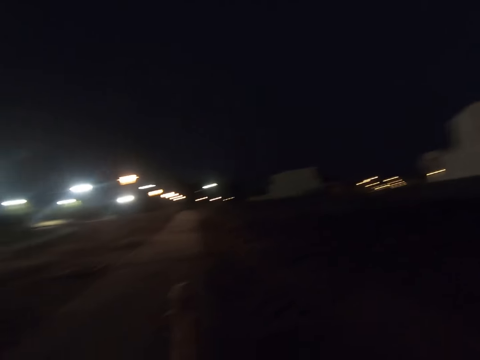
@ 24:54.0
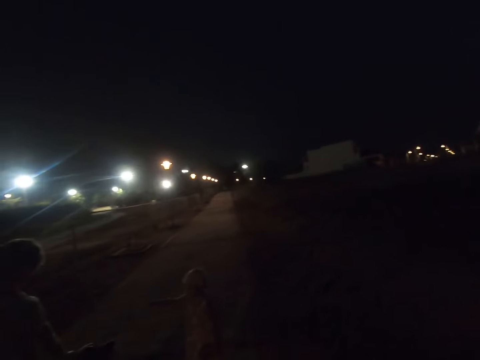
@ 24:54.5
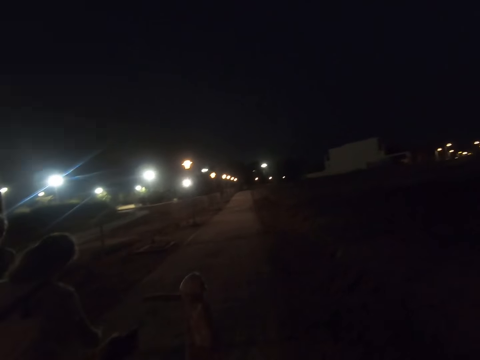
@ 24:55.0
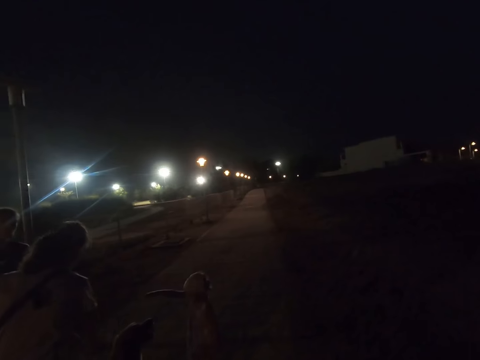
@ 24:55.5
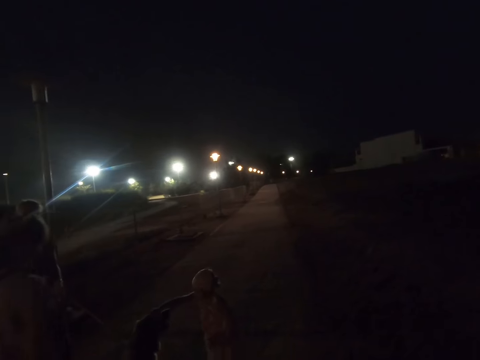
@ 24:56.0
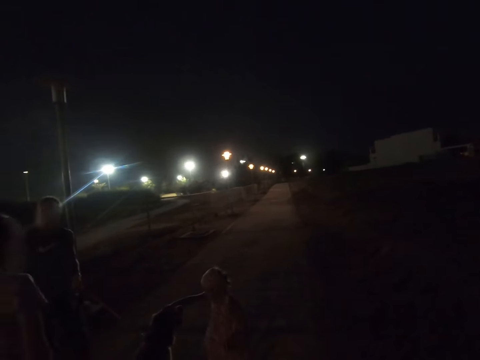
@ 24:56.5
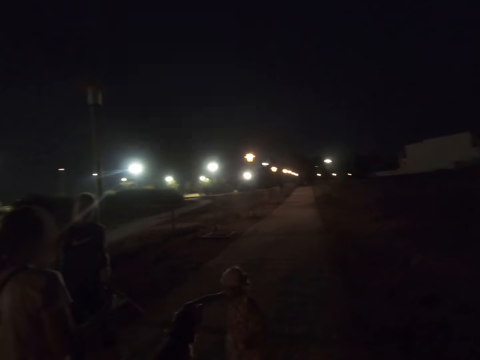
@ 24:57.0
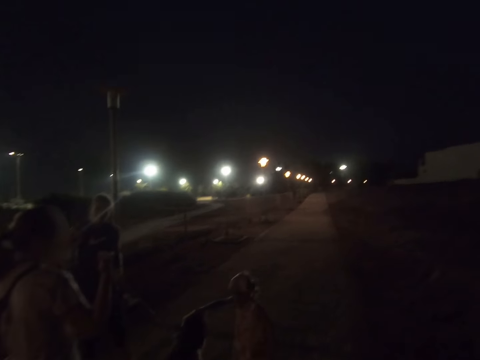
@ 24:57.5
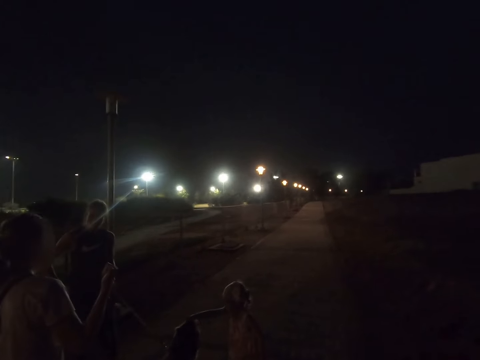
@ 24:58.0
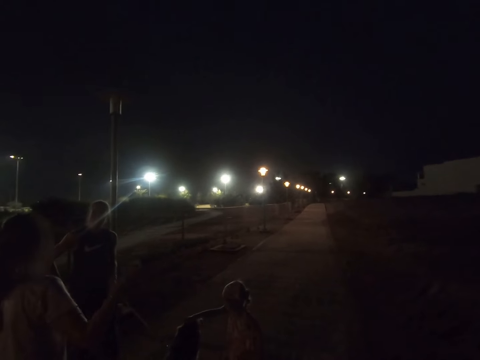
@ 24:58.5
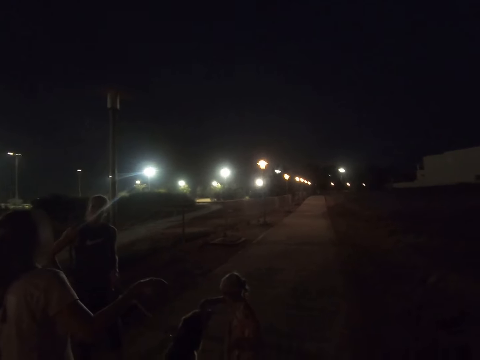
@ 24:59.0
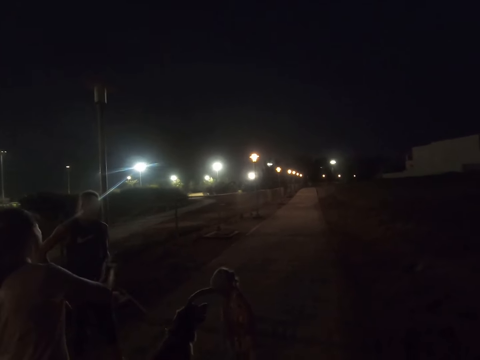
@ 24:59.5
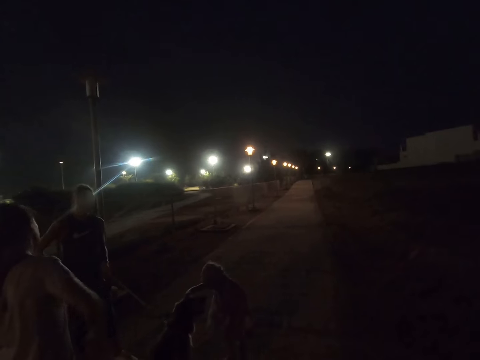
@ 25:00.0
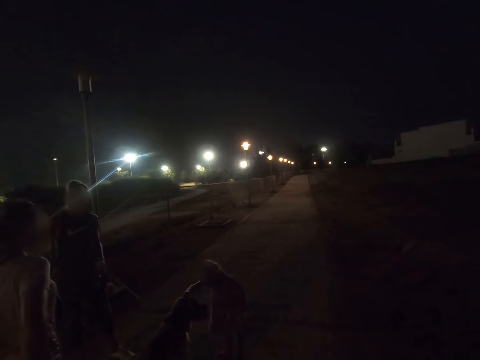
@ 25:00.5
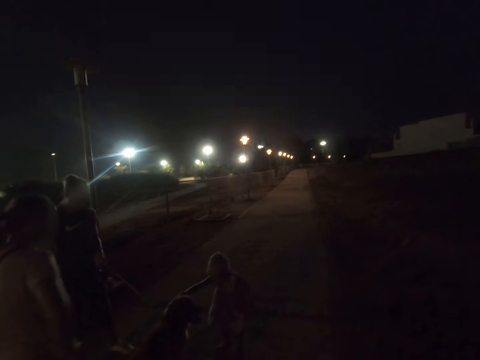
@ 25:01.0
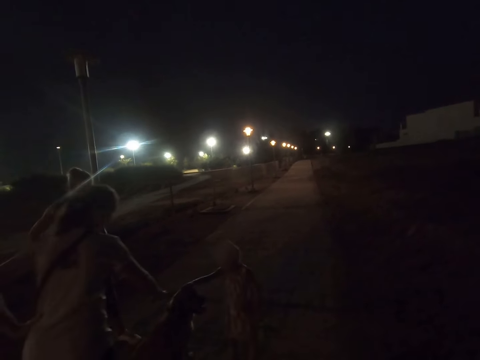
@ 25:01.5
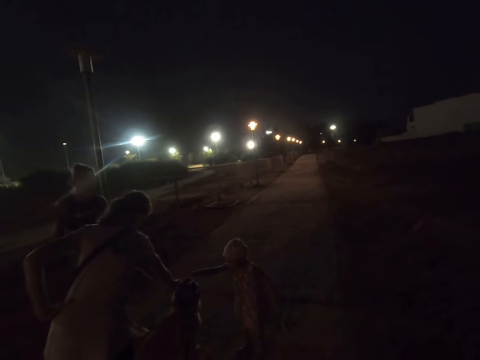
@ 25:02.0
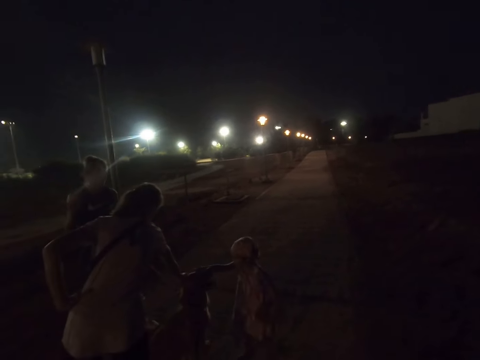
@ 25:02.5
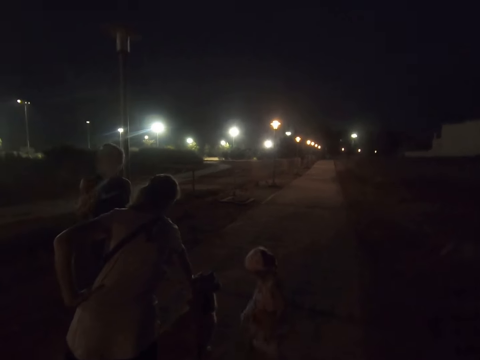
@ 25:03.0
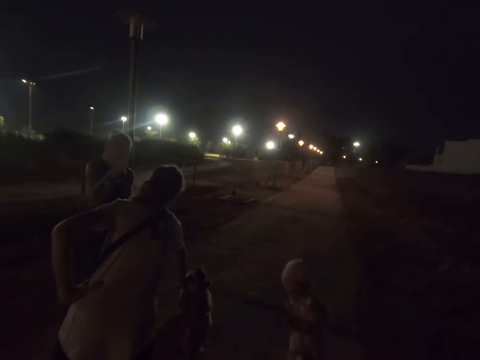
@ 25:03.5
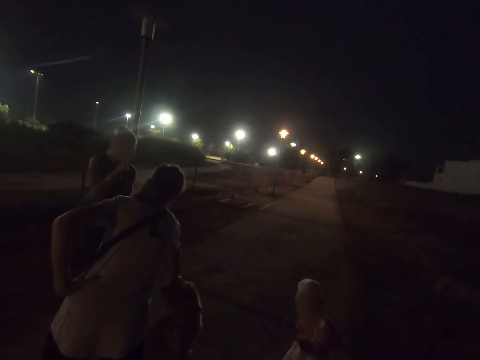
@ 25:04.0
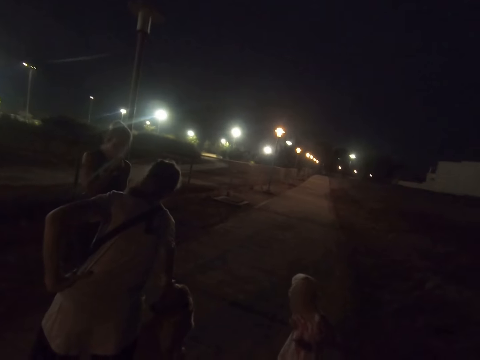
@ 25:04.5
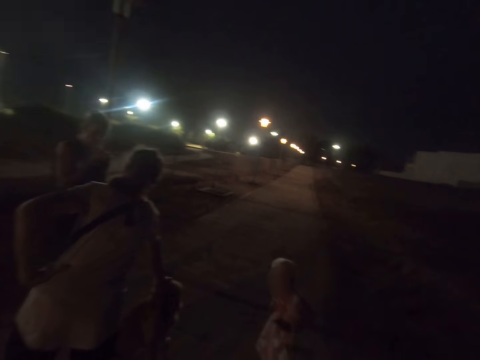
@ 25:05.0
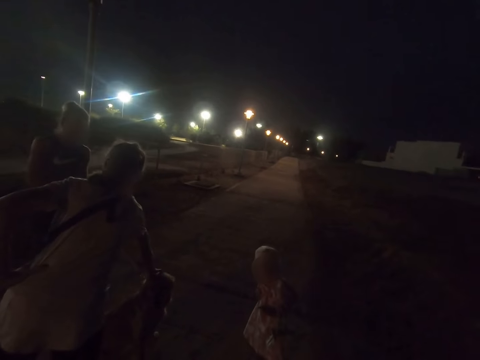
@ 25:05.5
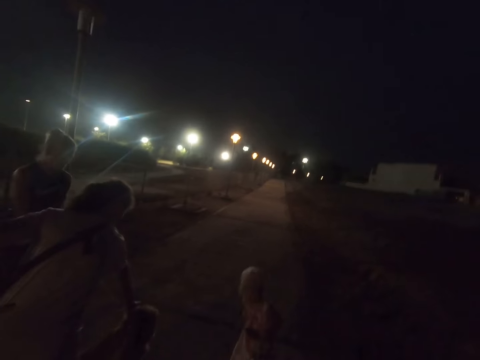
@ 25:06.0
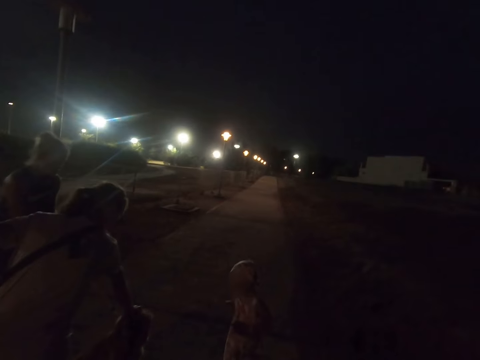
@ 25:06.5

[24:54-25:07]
A woman holds a dog's leash. Another woman dialogues with the first woman. A child pets the dog. The other woman gestures around. The other woman and the child pet the dog. The other woman dialogues with the first woman. The first woman holds the dog's leash. The other woman pets the dog and dialogues with the first woman. The child pets the dog.

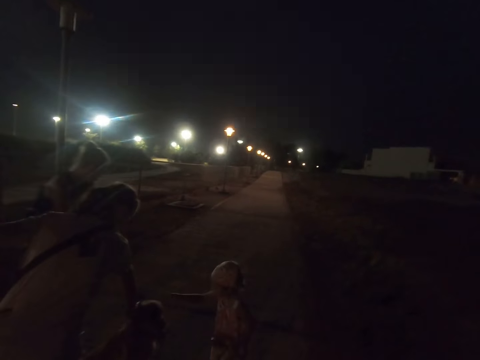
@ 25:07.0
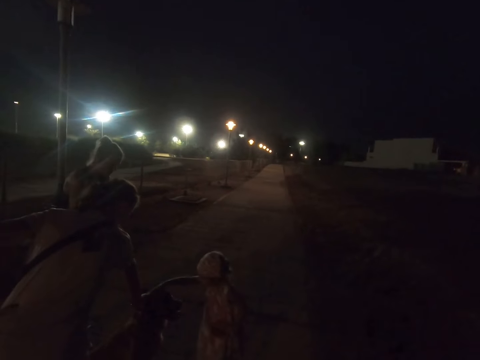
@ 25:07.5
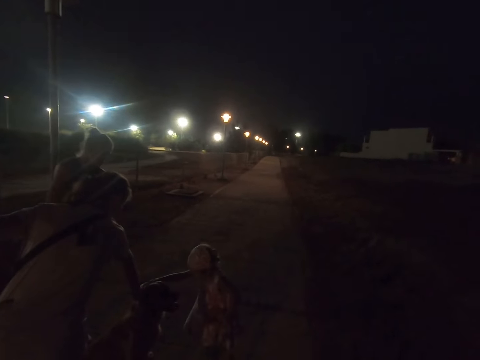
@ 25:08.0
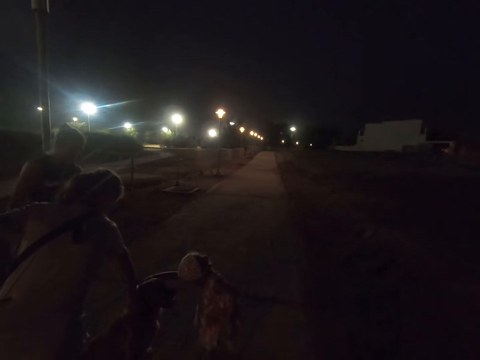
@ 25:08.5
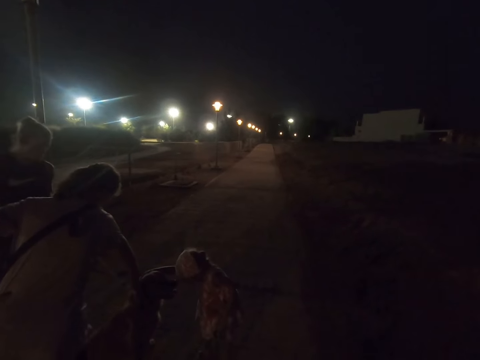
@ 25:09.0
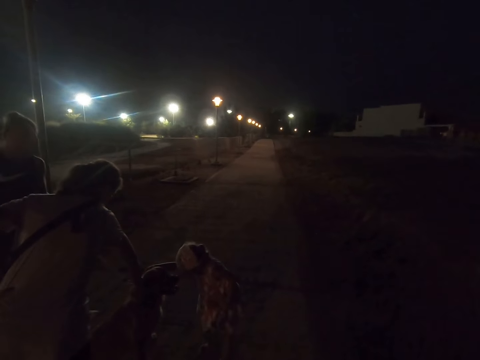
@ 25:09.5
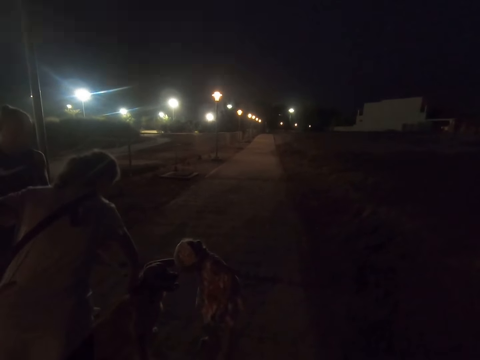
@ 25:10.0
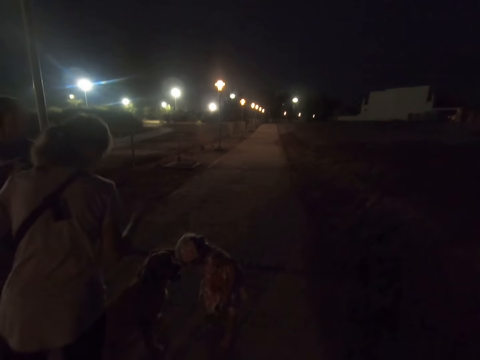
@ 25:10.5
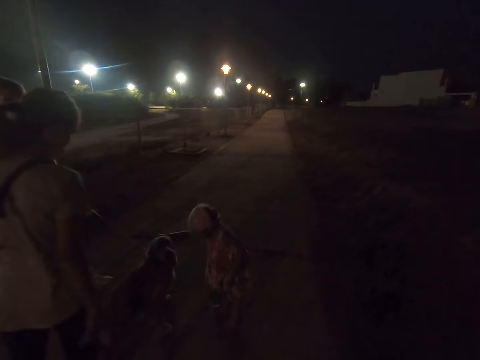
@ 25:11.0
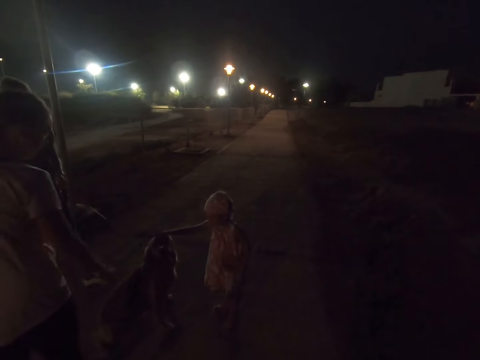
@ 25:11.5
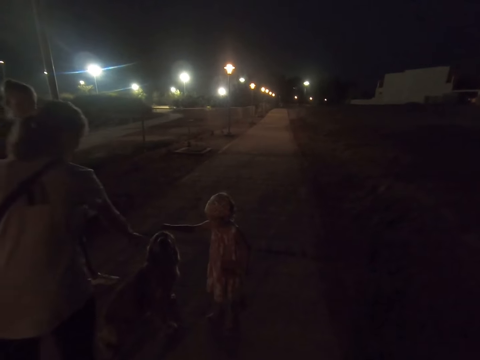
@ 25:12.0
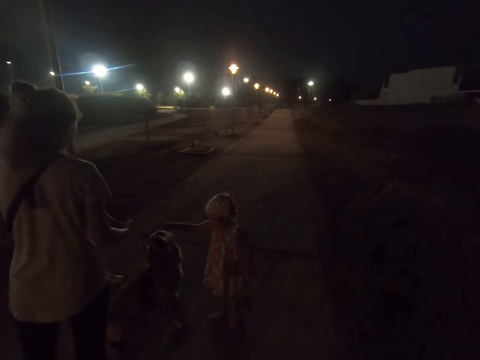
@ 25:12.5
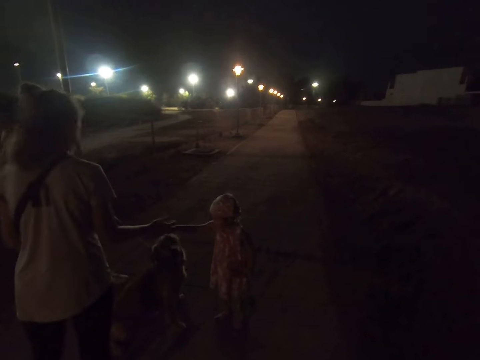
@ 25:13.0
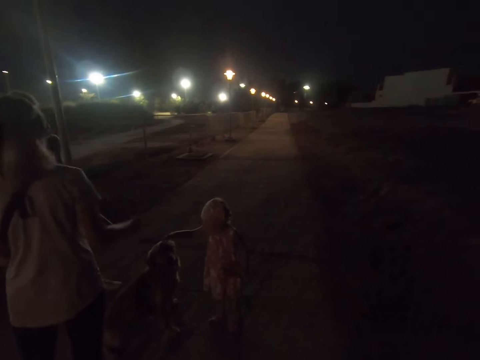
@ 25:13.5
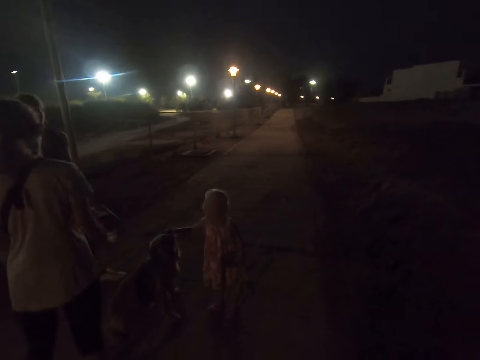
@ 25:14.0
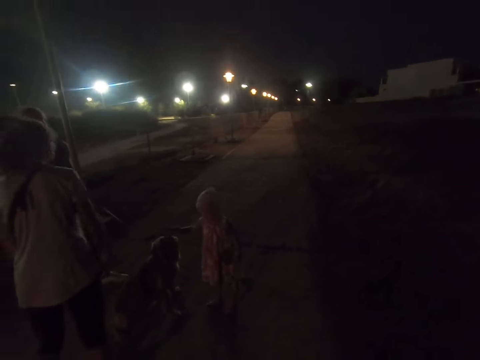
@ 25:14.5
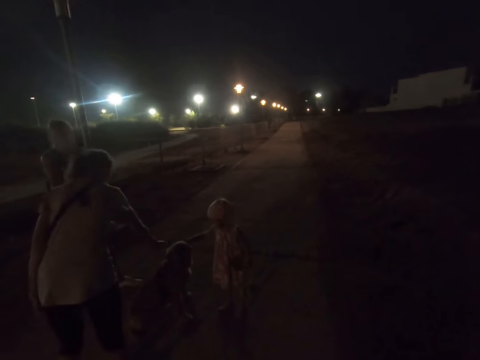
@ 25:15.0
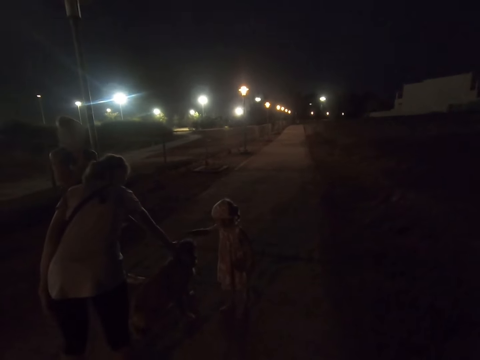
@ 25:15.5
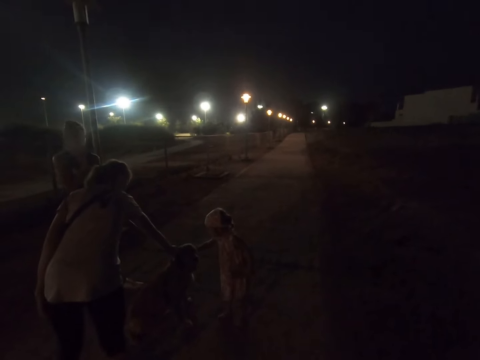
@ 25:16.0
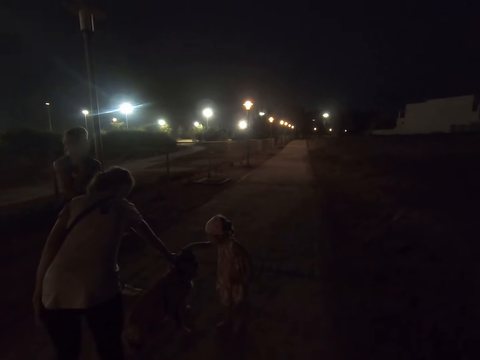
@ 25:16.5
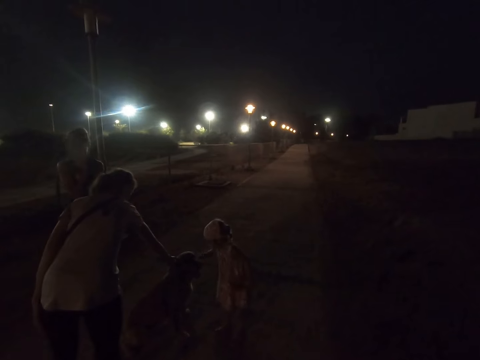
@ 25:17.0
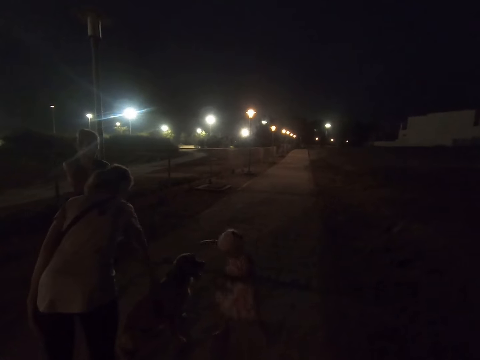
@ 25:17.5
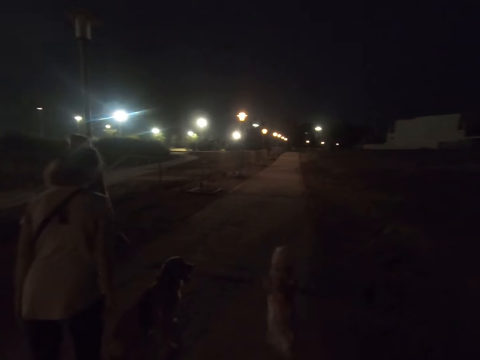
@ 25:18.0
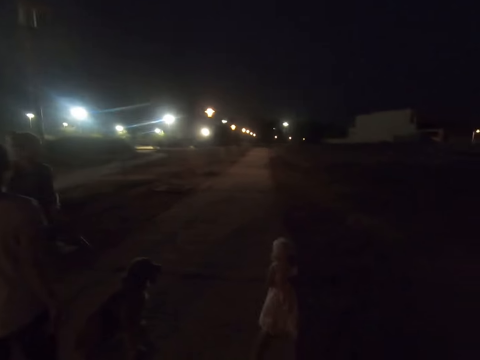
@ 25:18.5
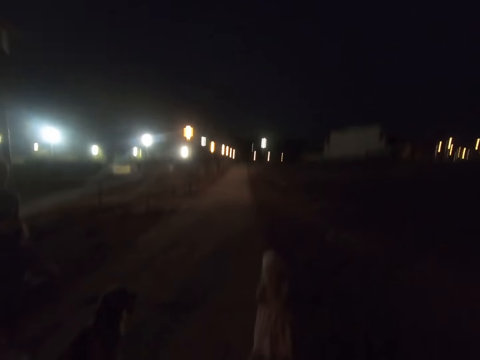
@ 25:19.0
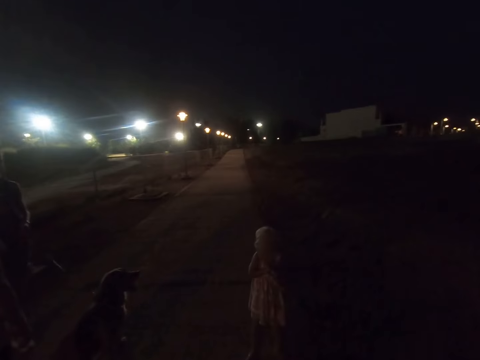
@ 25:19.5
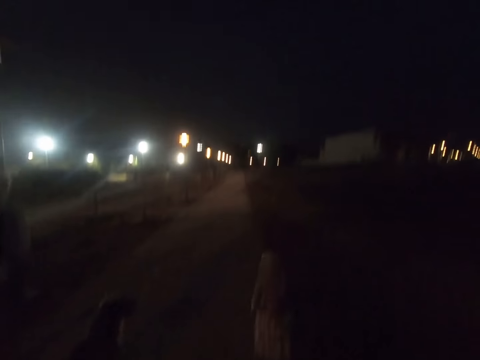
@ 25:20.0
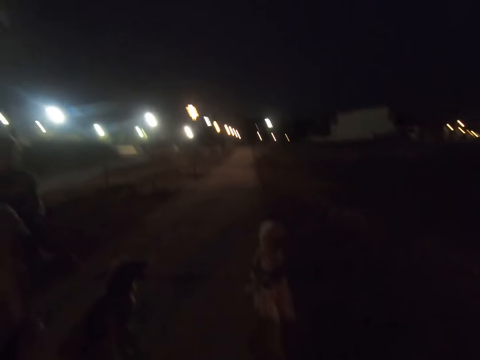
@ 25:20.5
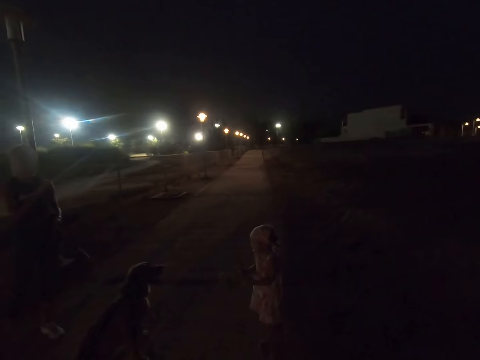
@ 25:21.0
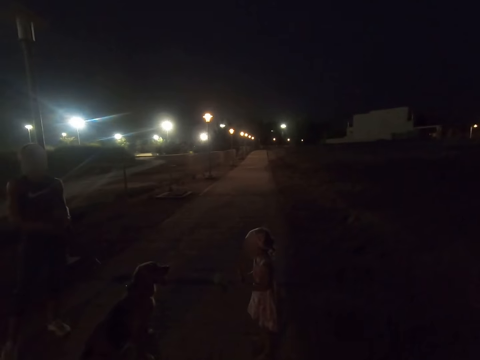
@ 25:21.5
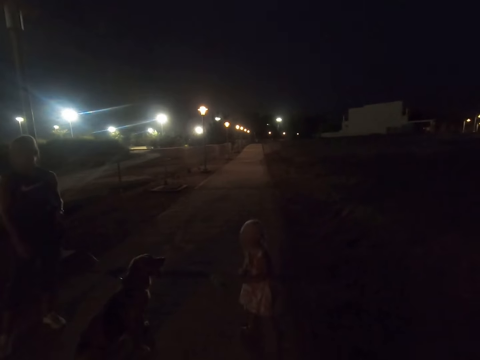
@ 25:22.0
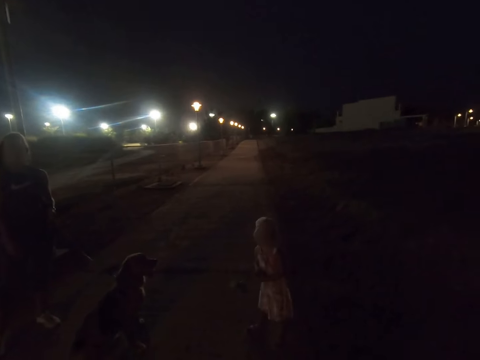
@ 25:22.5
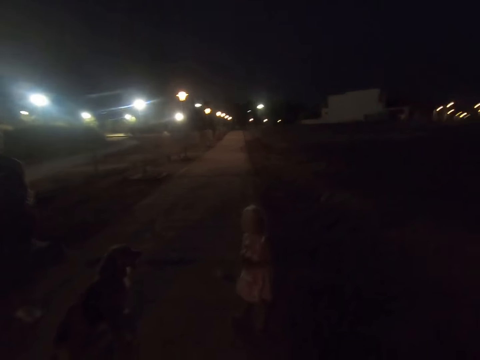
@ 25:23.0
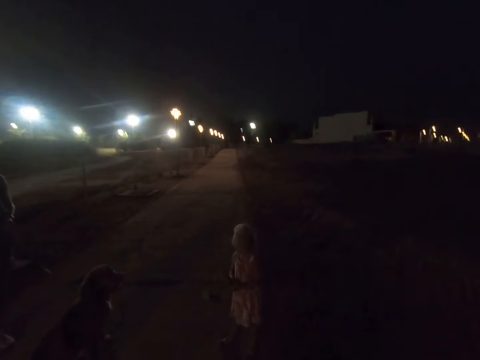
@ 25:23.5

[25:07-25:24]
A woman dialogues with another woman. The other woman holds a dog's leash. The first woman and a child pet the dog. The child pets the dog. The other woman holds the dog's leash. The first woman dialogues with the other woman. The first woman gestures around. The other woman holds the dog's leash. The first woman dialogues with the other woman. The first woman and the child pet the dog. The child runs around. The other woman holds the dog's leash. The first woman dialogues with the other woman. The camera wearer looks around.
